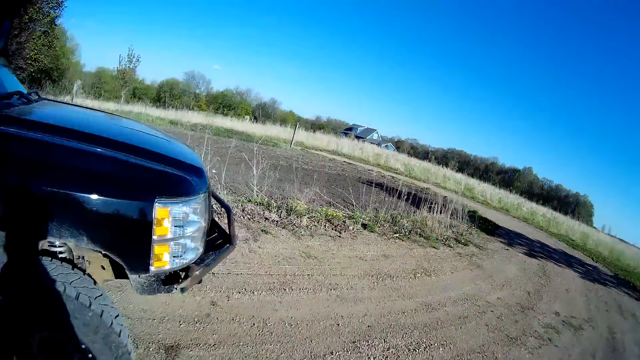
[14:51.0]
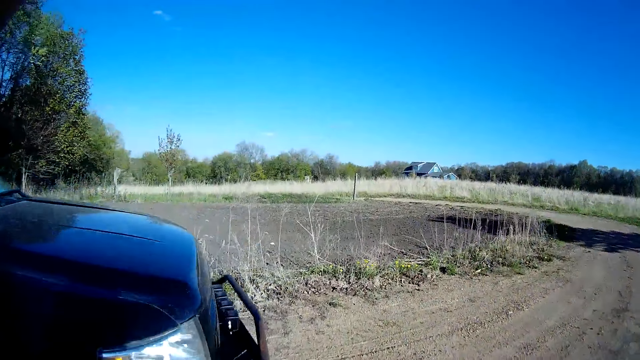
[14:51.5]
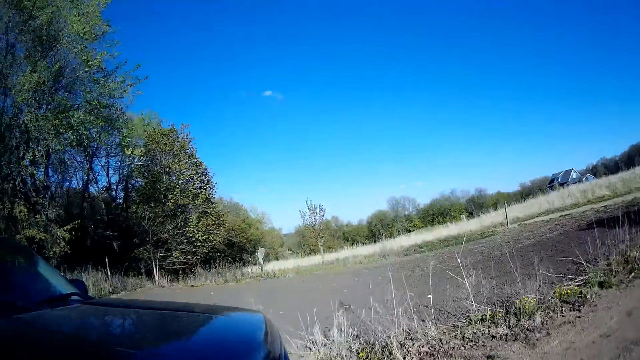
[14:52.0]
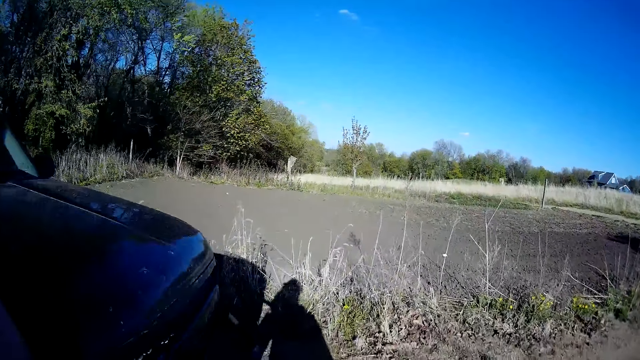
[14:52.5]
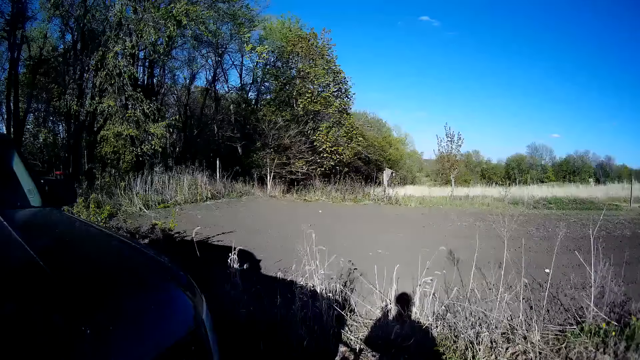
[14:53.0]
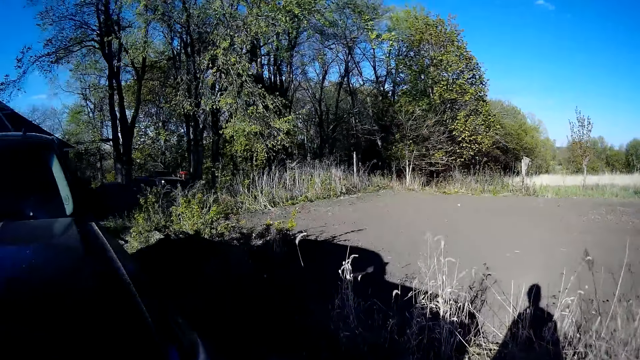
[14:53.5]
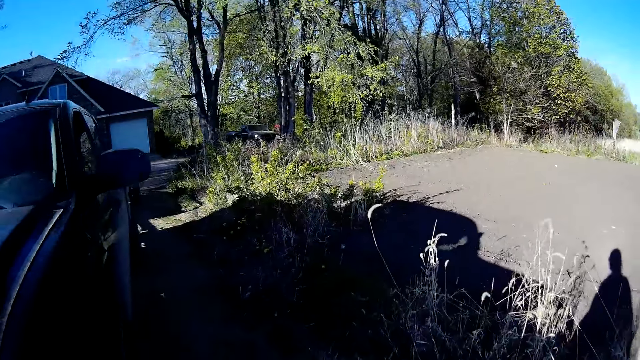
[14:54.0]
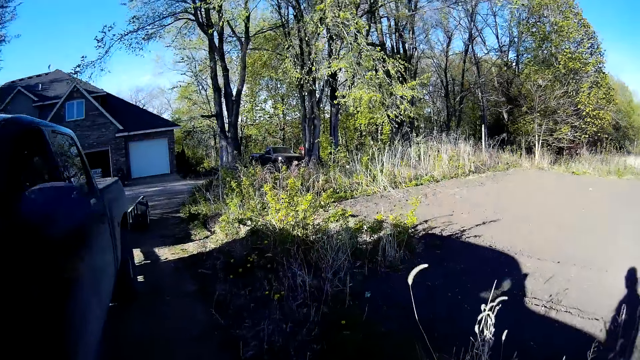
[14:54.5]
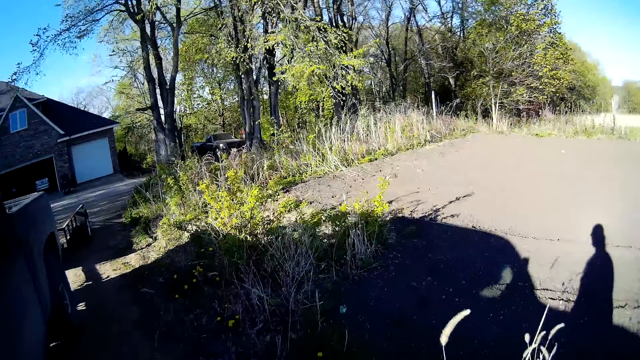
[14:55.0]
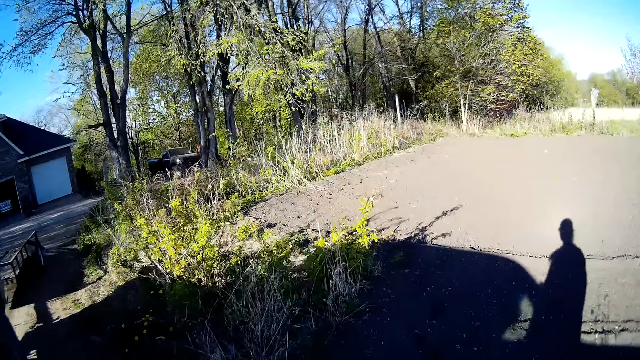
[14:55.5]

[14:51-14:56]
The camera wearer lifts her left hand.

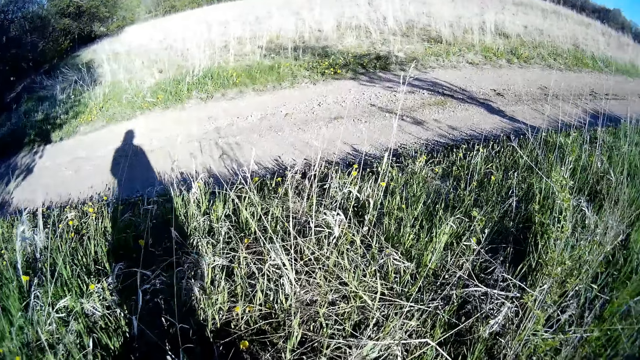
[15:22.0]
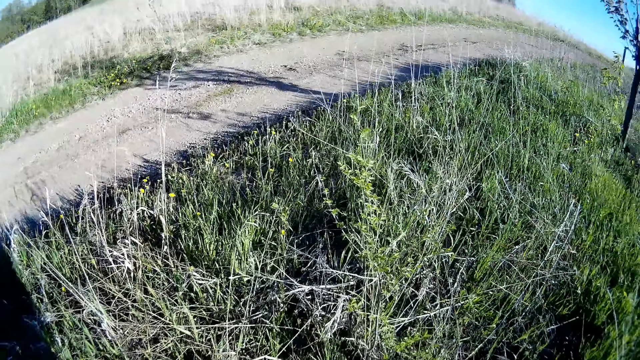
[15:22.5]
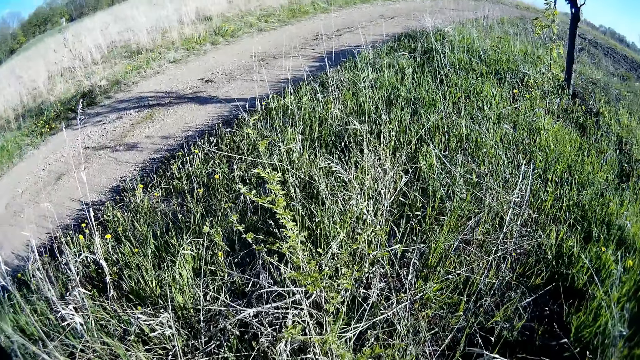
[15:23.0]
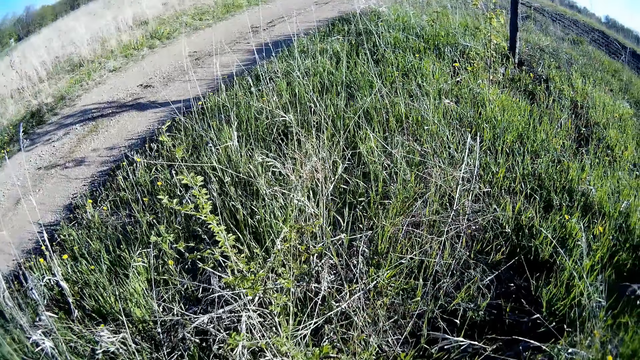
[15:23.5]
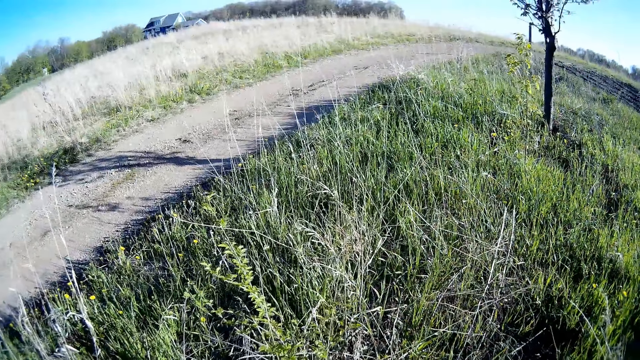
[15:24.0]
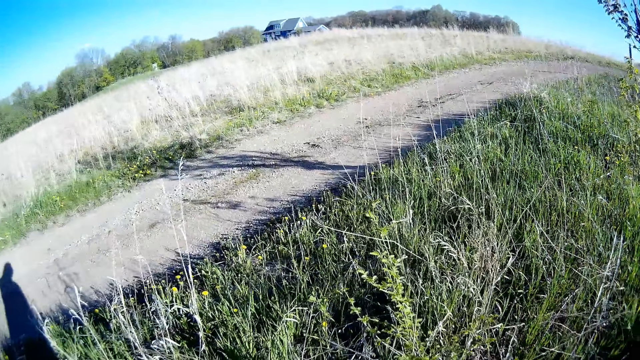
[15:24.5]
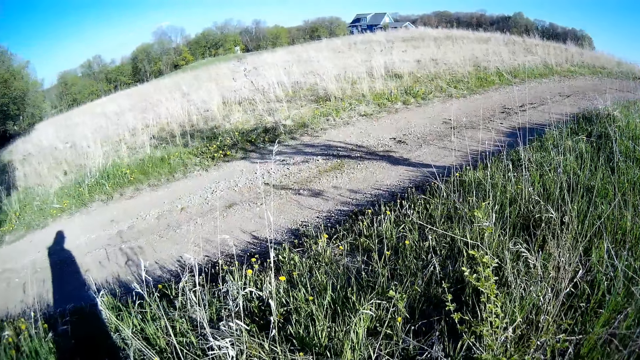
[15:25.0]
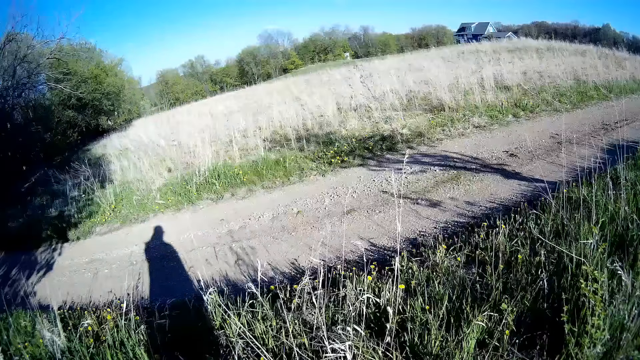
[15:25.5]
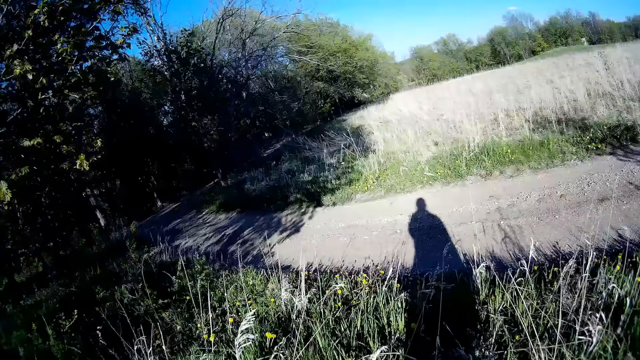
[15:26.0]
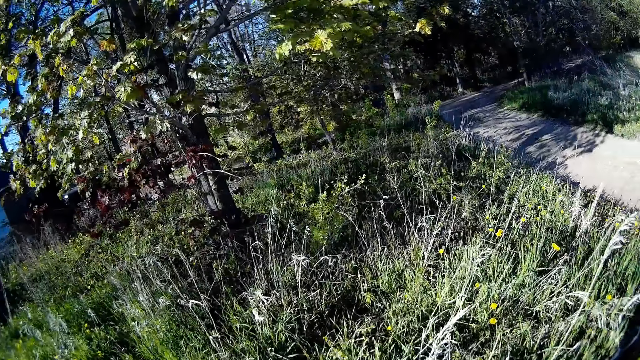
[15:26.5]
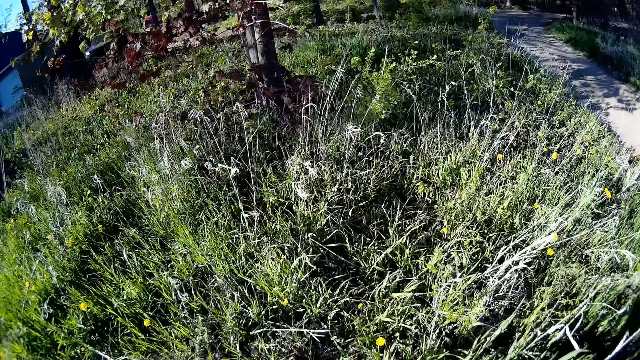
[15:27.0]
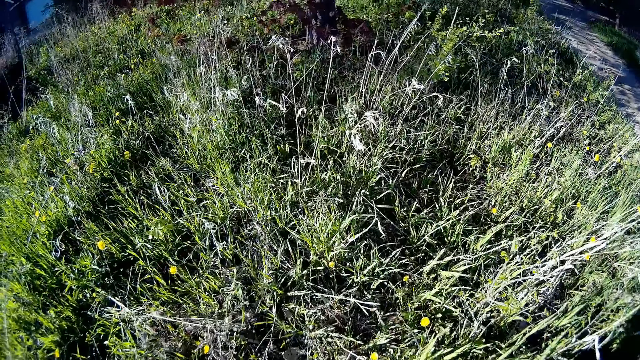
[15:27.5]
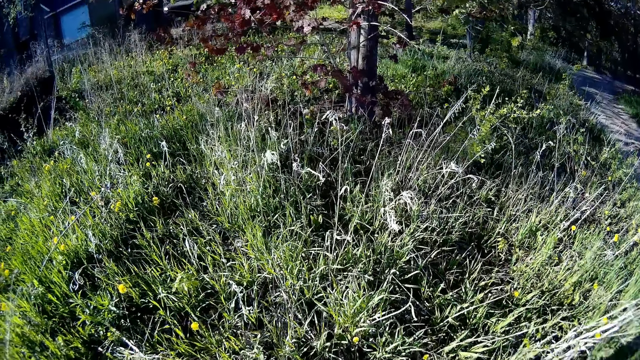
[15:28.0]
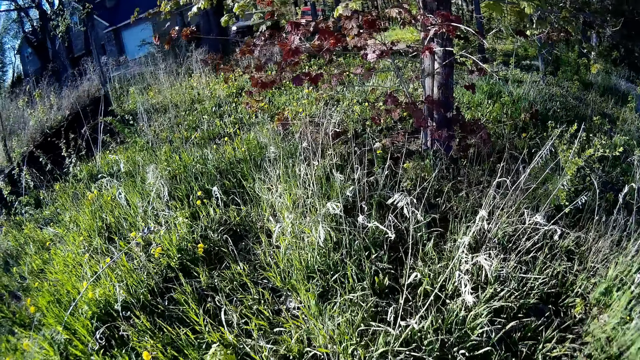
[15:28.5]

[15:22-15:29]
The camera wearer looks around.

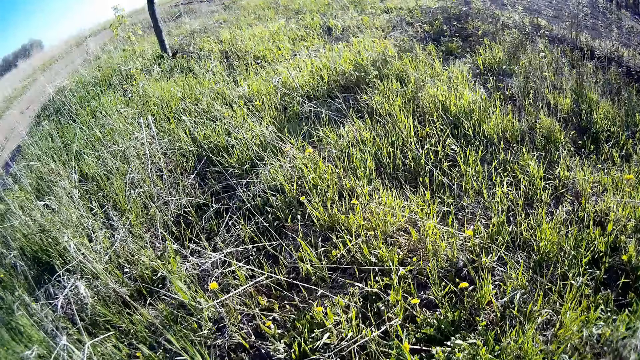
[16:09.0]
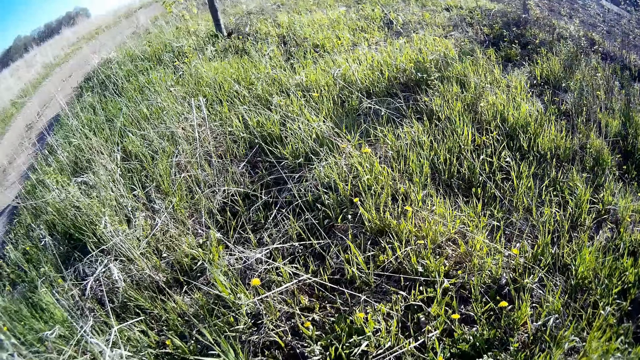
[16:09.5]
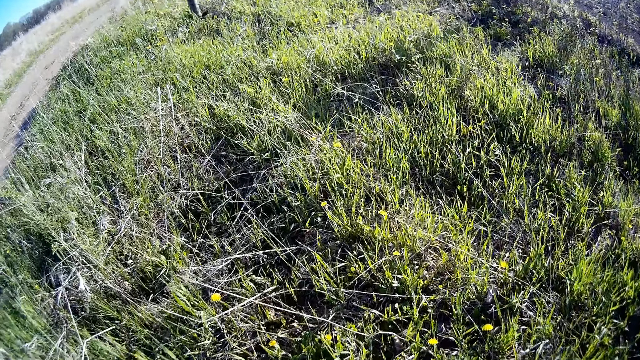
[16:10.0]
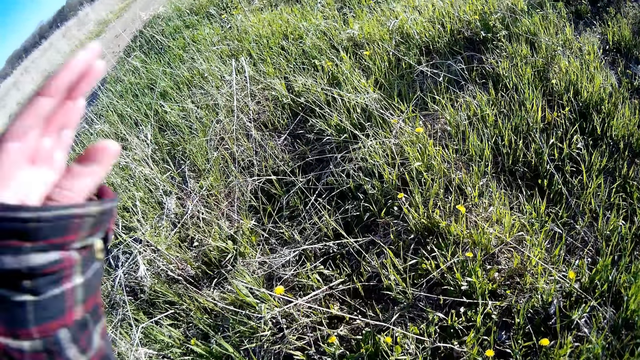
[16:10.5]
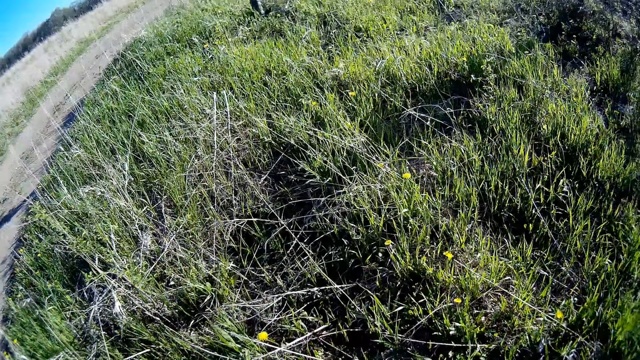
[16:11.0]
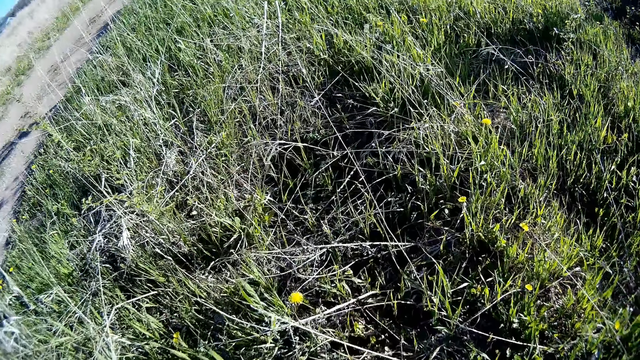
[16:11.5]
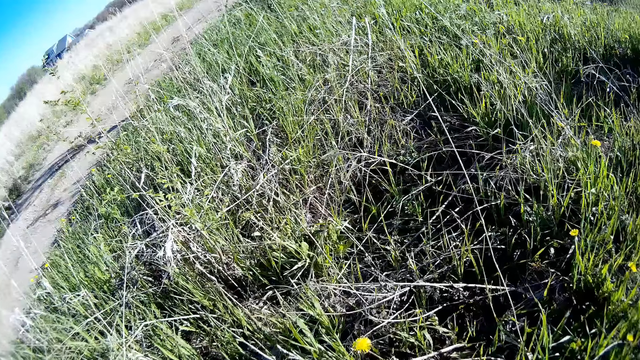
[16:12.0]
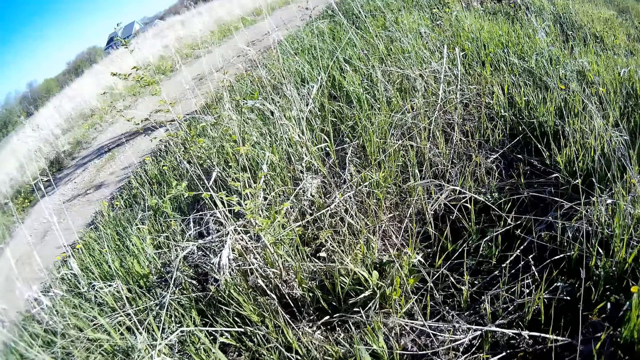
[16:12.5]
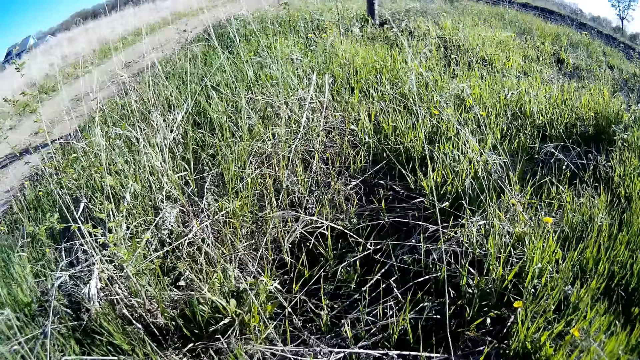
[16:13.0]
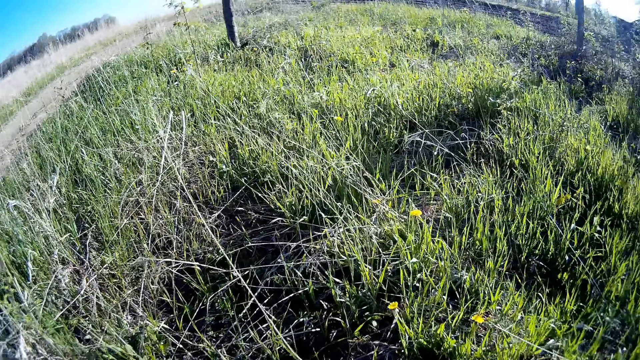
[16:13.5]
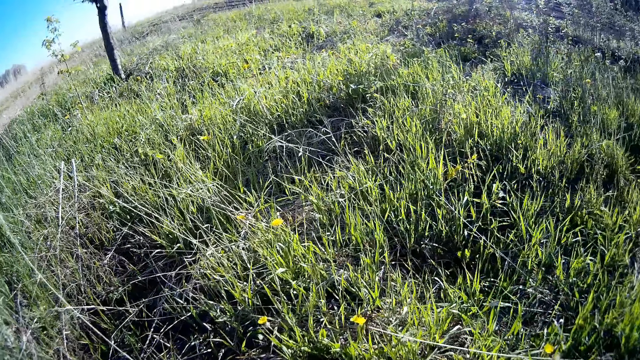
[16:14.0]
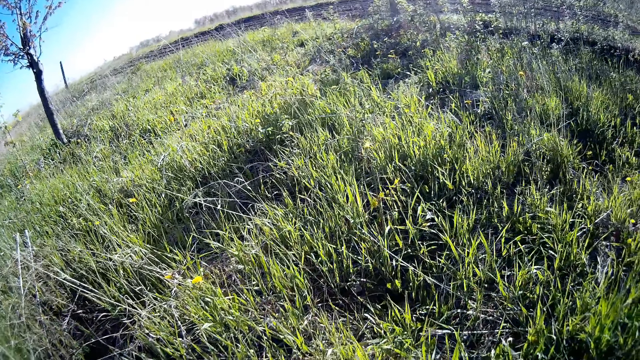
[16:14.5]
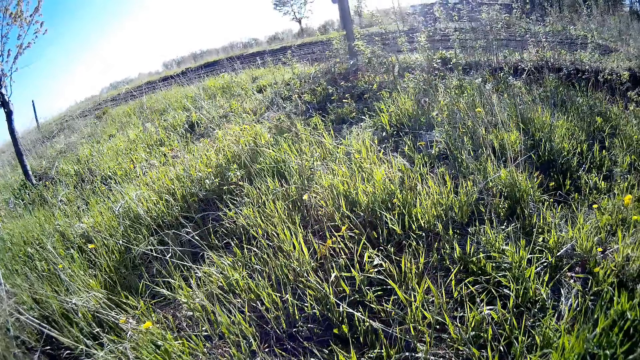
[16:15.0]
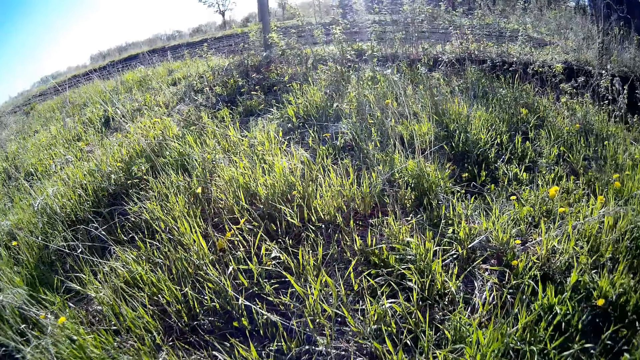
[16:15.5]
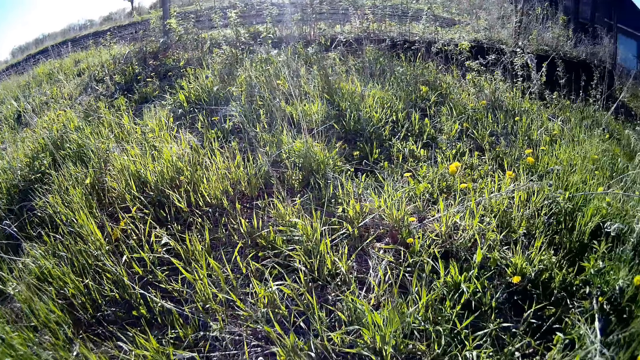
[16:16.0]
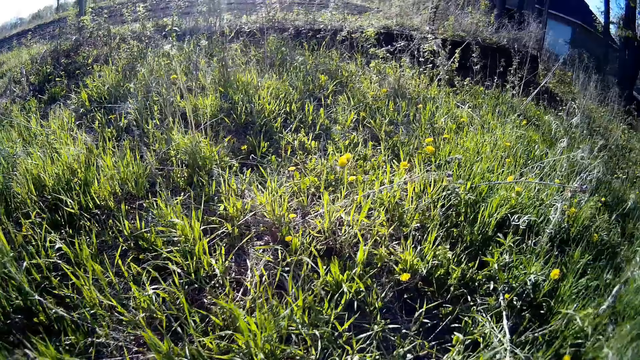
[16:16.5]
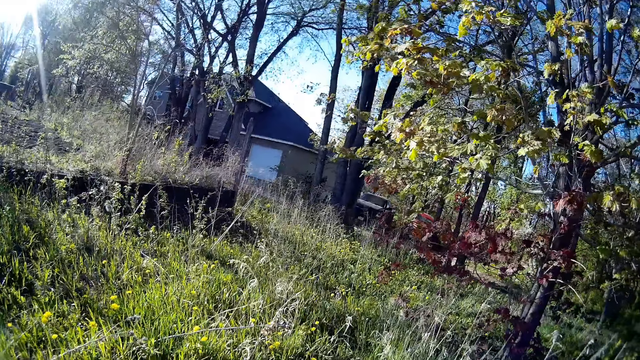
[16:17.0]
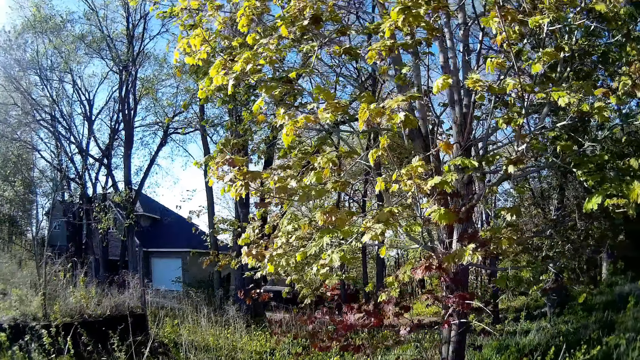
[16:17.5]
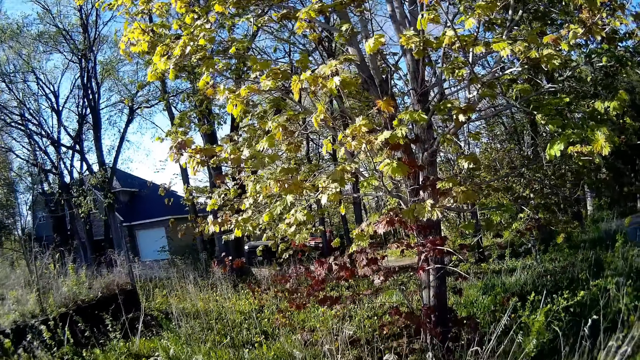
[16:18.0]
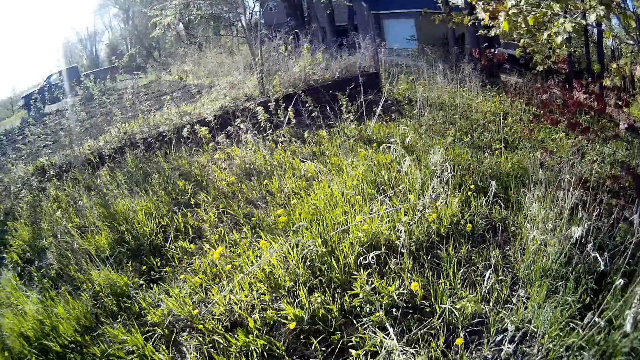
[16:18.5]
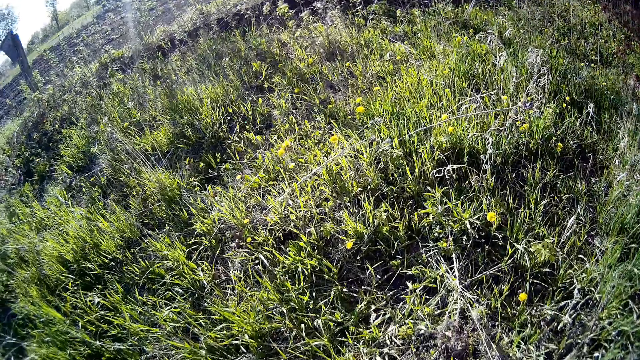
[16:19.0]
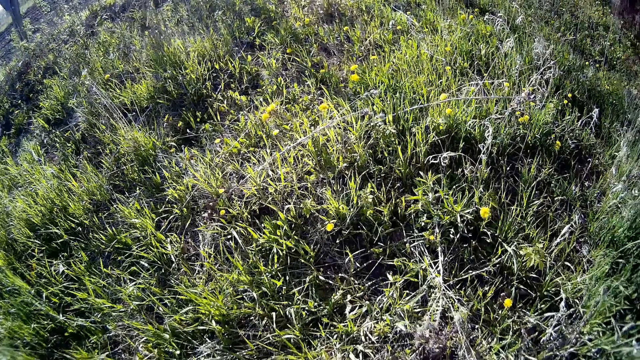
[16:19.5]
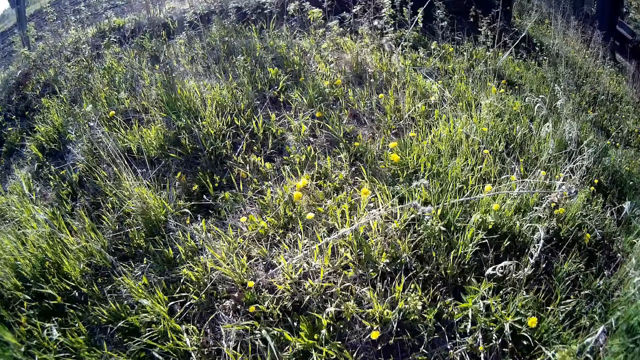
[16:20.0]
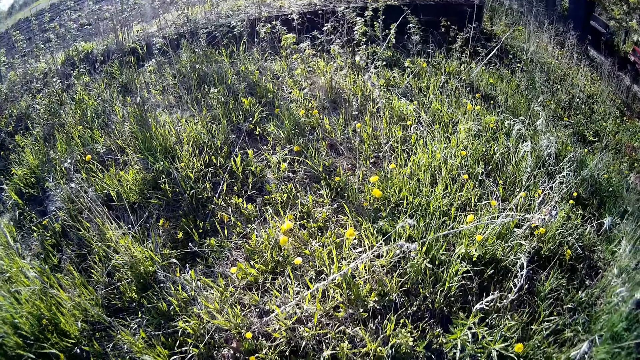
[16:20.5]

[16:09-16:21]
The camera wearer lifts their left hand. They drop down their hand. They look around.
